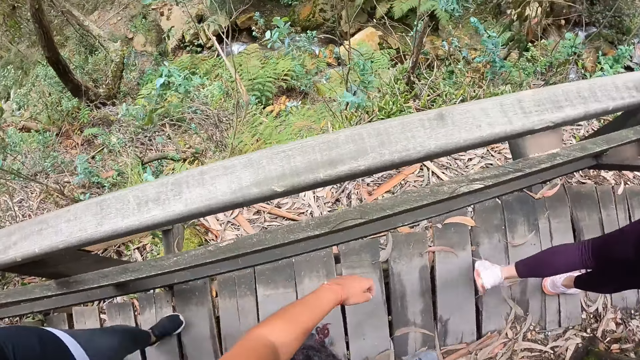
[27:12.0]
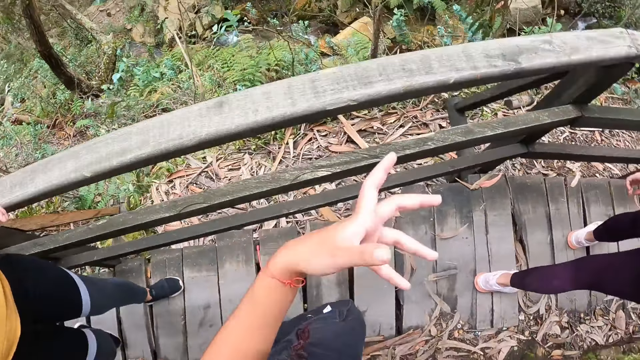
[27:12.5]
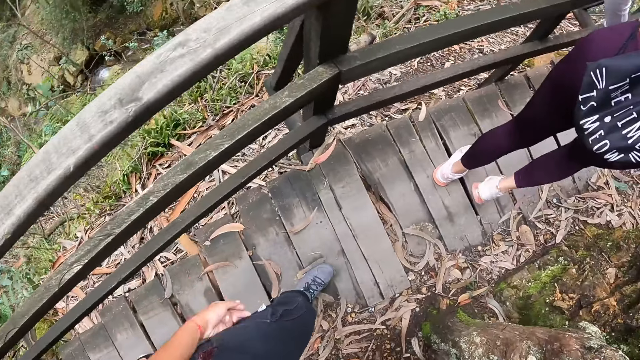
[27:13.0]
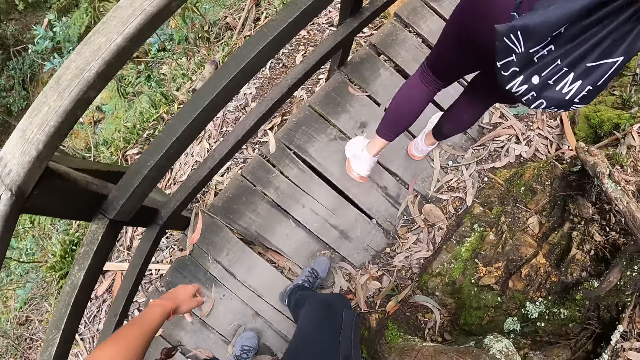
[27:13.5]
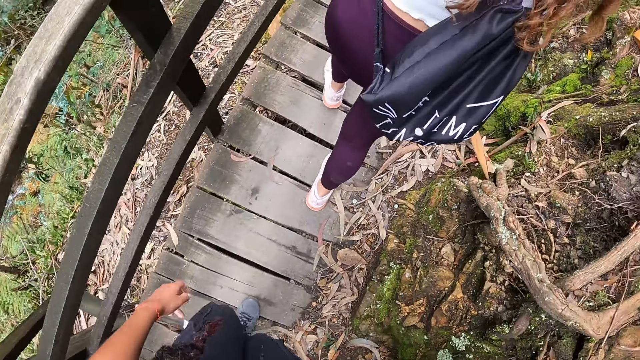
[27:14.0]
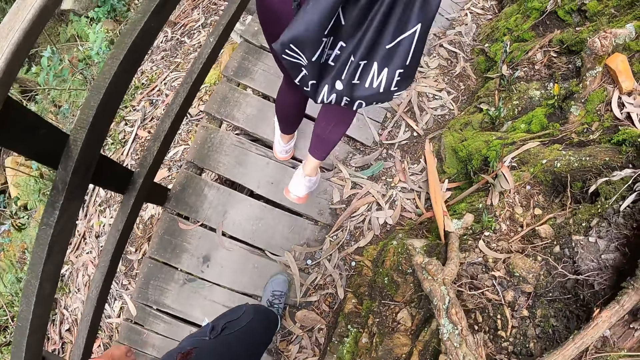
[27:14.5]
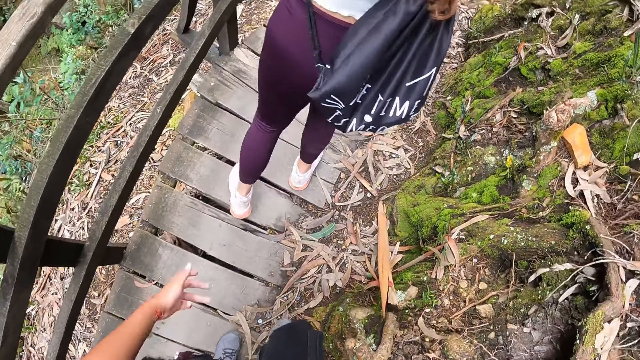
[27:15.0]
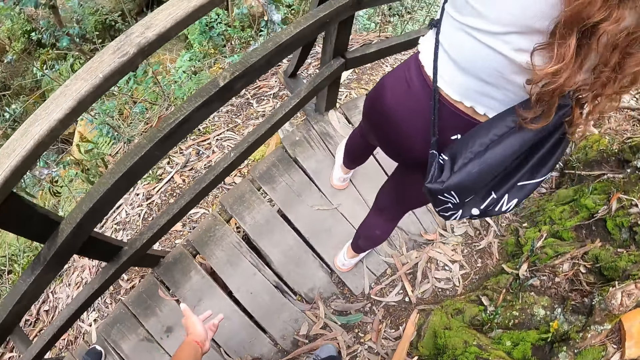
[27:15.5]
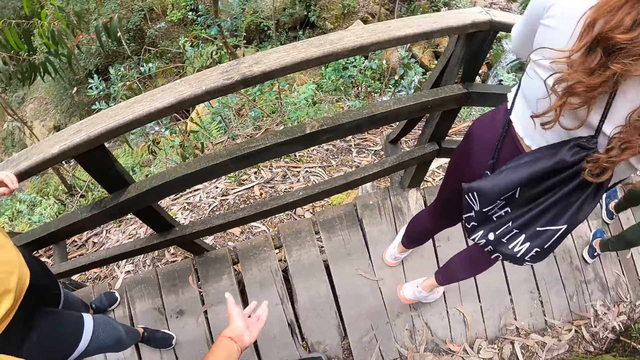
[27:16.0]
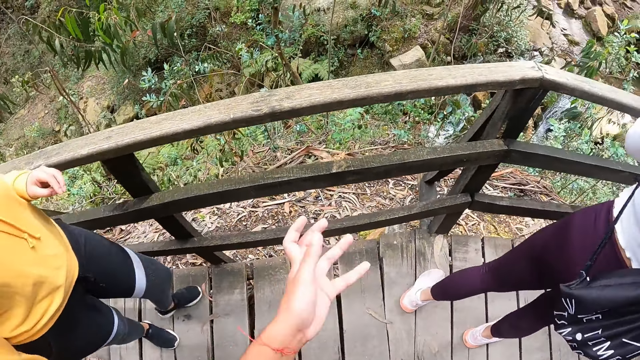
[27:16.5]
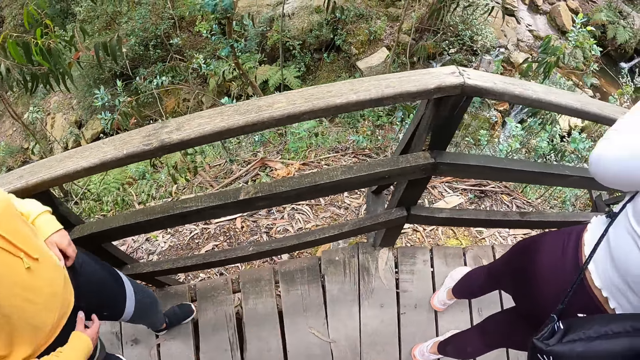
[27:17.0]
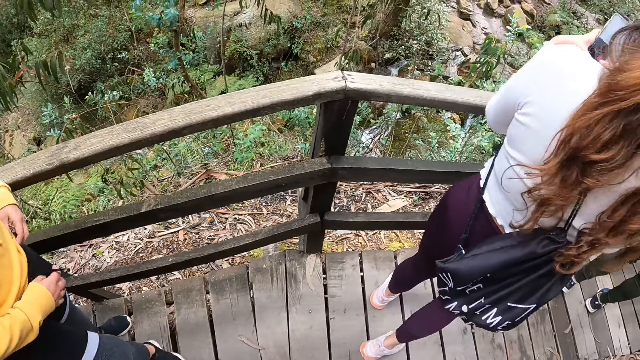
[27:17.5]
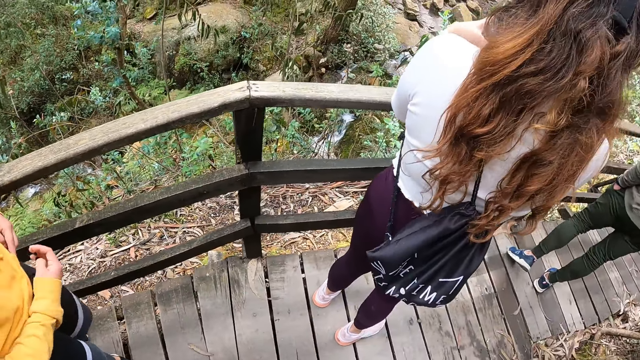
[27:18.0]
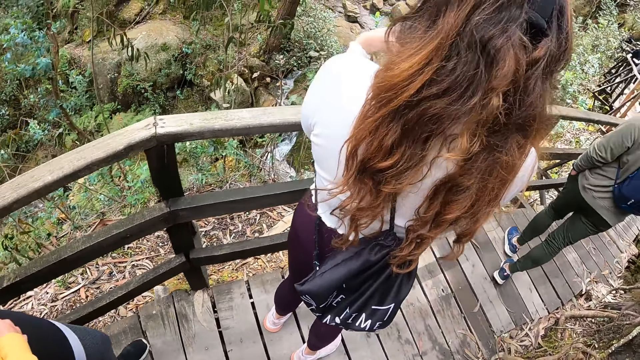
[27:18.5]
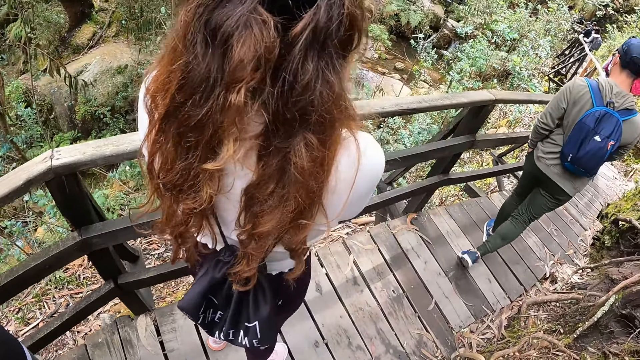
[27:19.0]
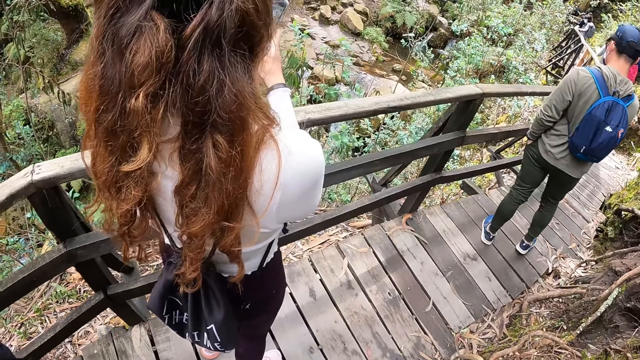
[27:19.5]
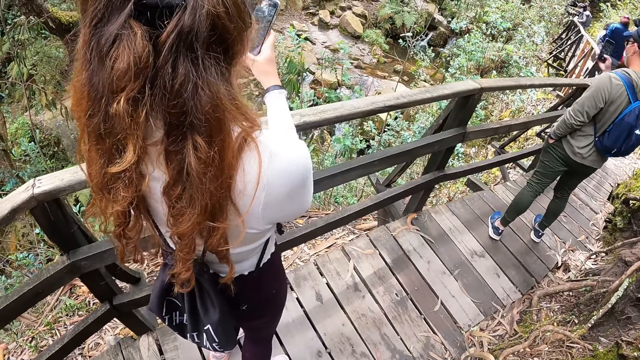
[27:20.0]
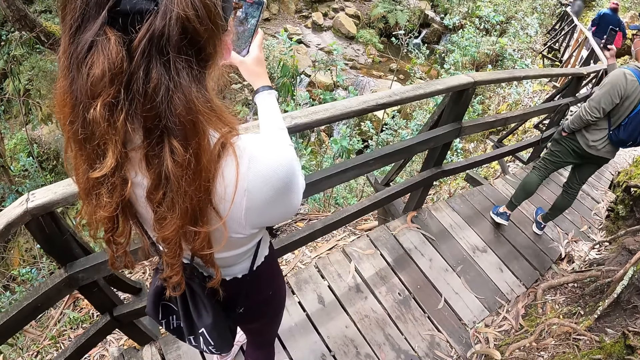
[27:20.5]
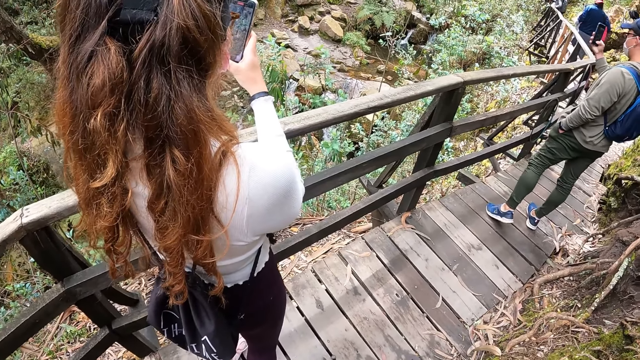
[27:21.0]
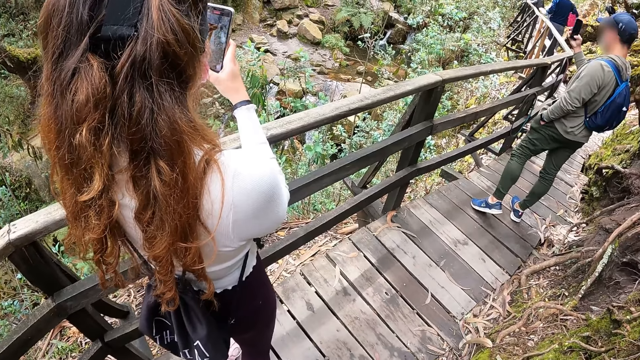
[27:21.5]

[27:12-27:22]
The camera wearer looks around, raises the left hand, looks around and walks around. A woman stops to take a picture. The woman snaps a landscape picture with a phone in both hands. A man snaps a landscape picture with a phone in his right hand.

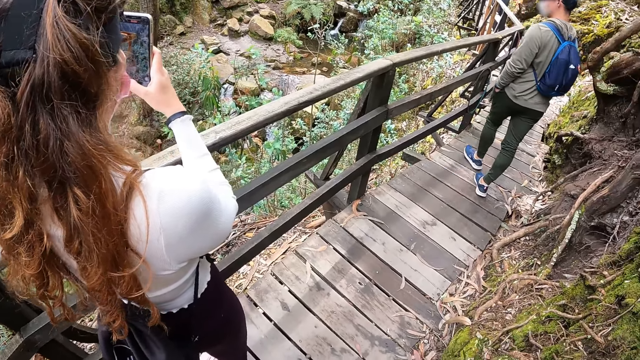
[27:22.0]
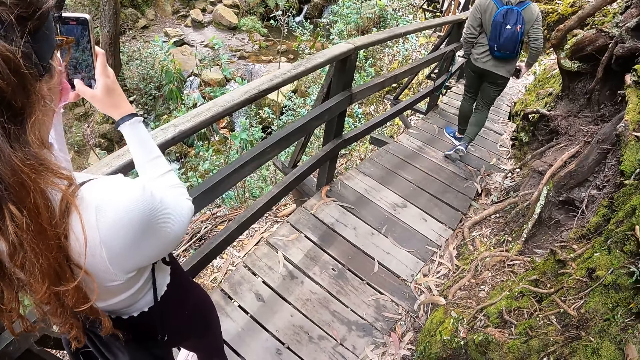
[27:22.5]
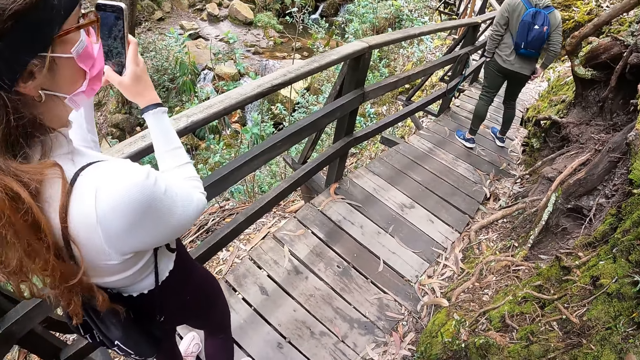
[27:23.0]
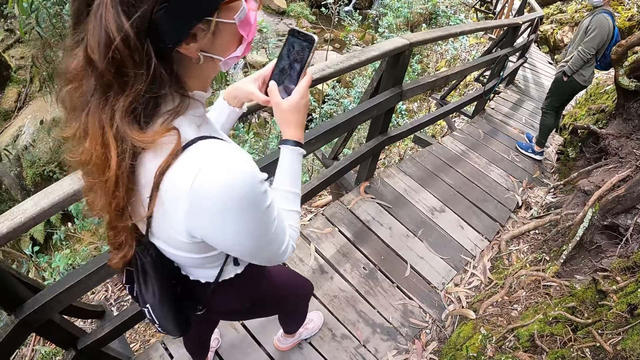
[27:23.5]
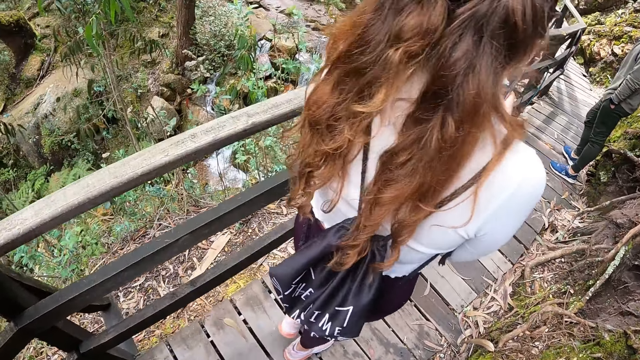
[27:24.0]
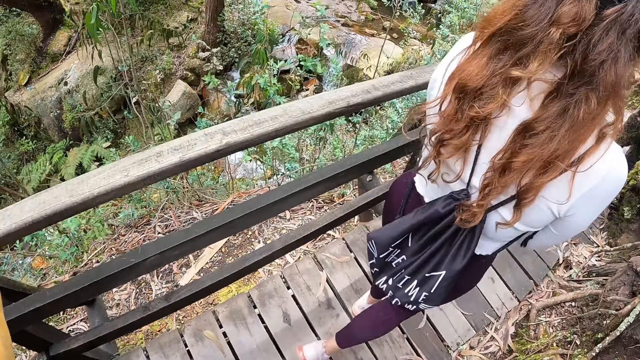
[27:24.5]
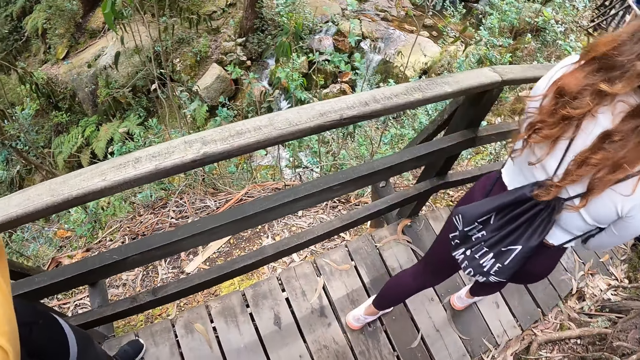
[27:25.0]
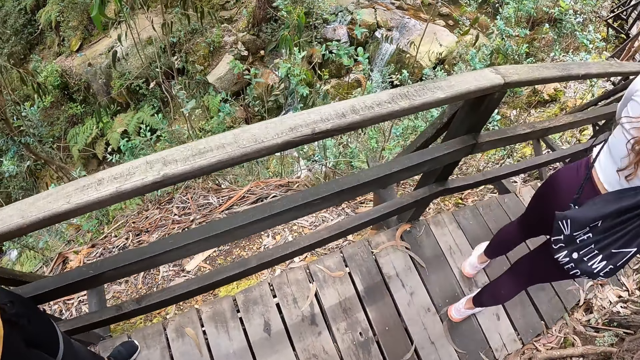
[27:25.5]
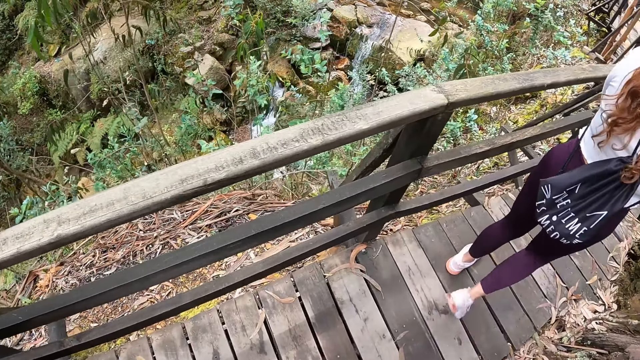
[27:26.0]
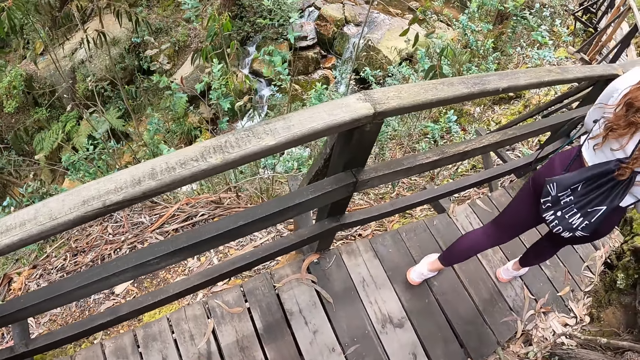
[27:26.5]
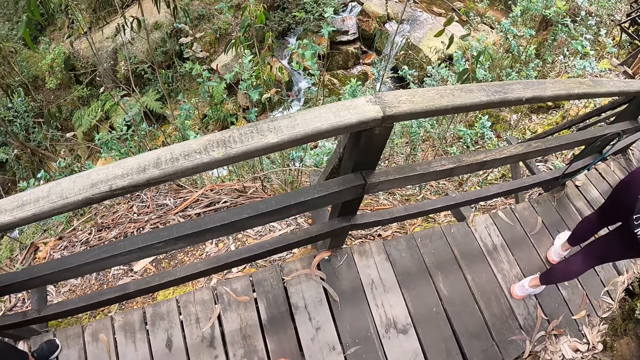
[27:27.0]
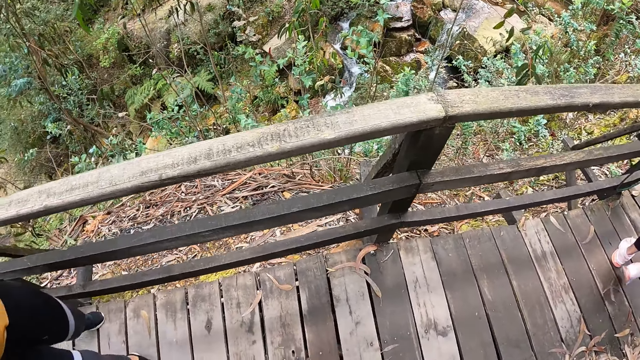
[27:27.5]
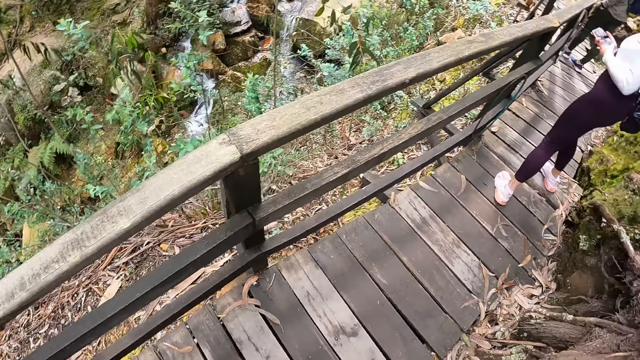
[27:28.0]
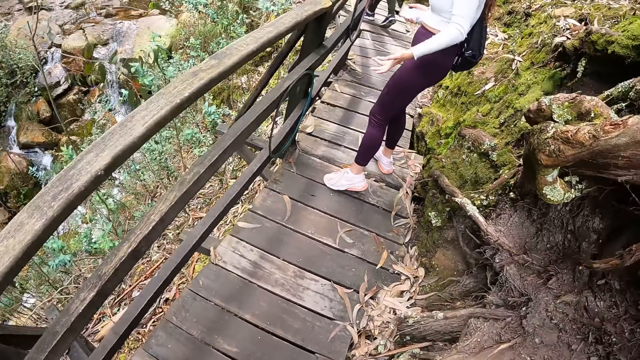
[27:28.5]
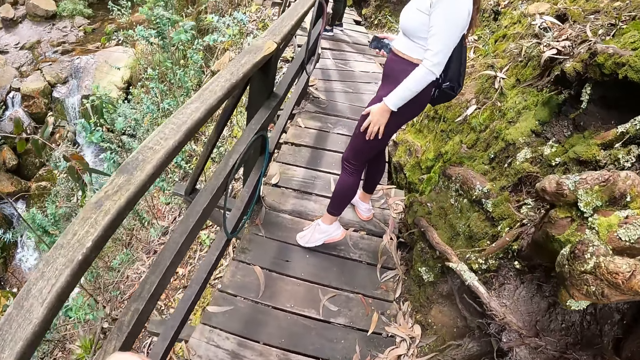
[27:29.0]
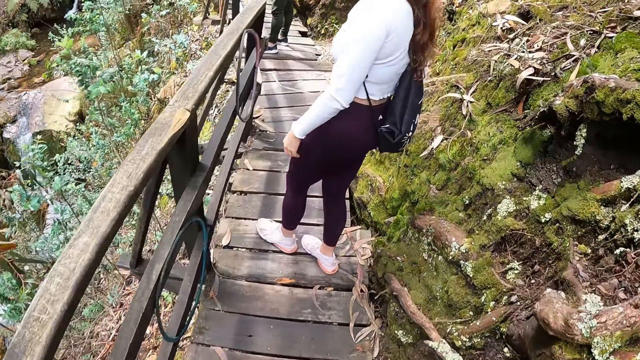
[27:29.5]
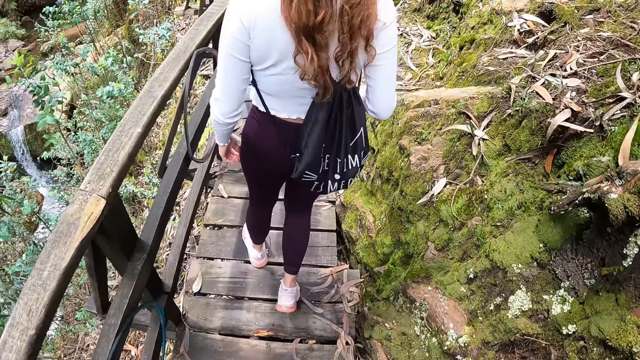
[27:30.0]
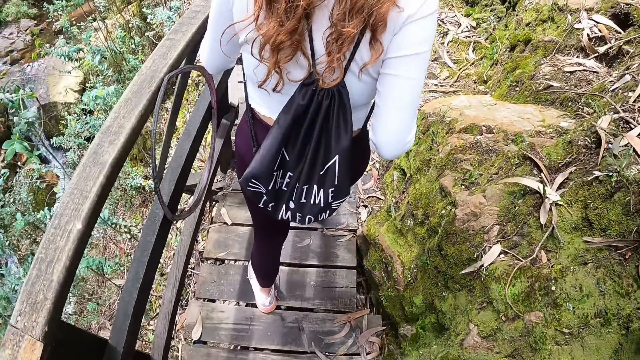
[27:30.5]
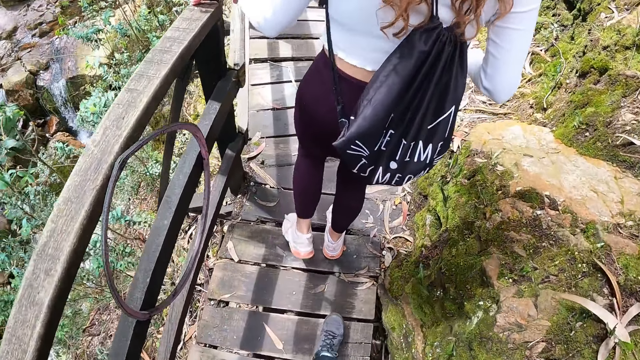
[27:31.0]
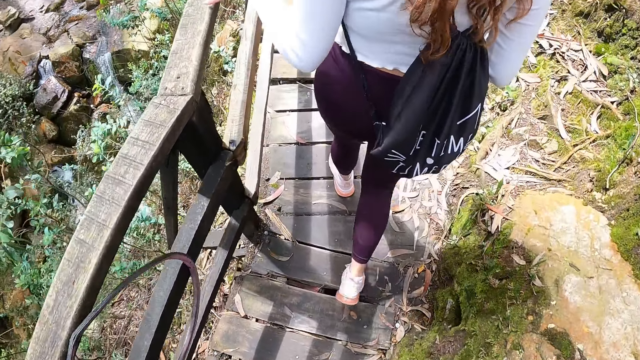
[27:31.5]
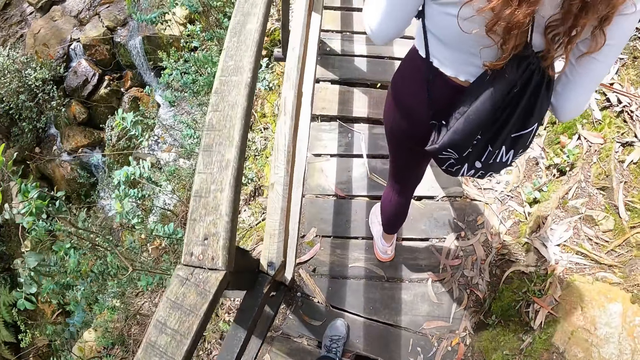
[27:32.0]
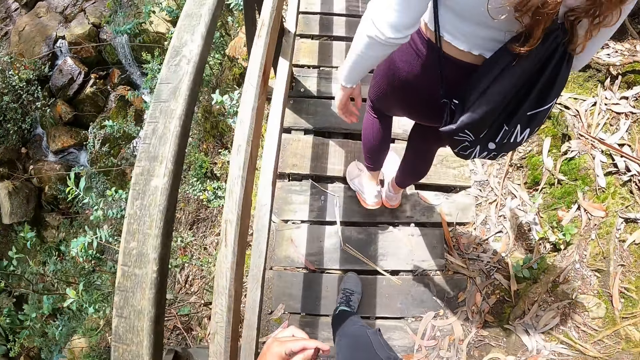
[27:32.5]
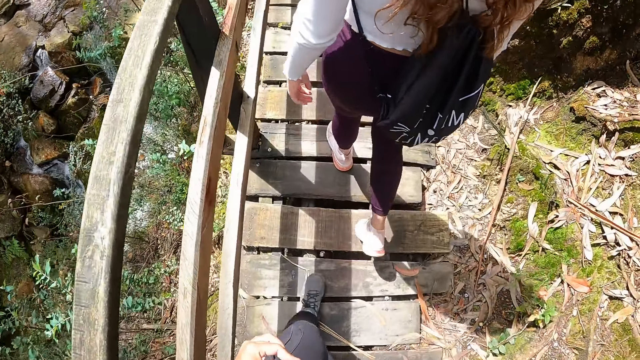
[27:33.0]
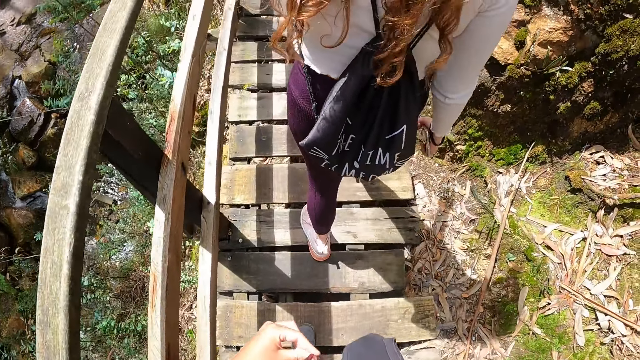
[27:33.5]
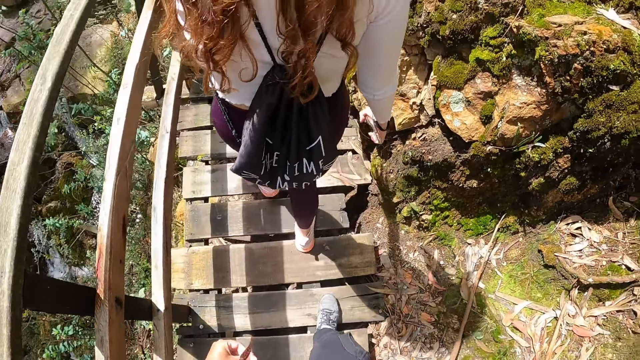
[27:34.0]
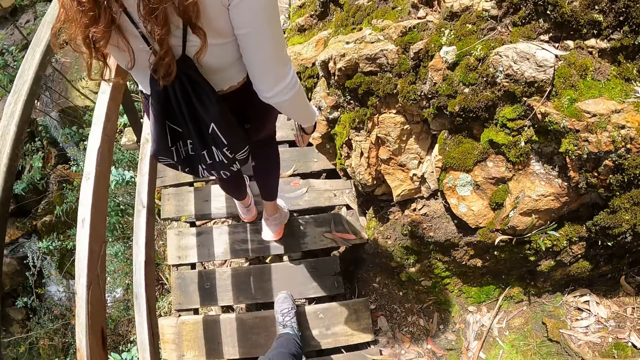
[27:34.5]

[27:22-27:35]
A man puts the phone in his right hand in his pocket. A woman moves and stops. The woman converses with the camera wearer. The woman places her left hand on the bridge rail.
